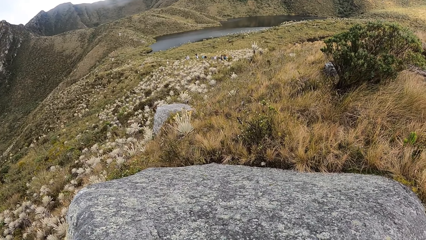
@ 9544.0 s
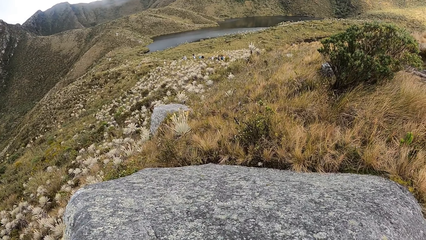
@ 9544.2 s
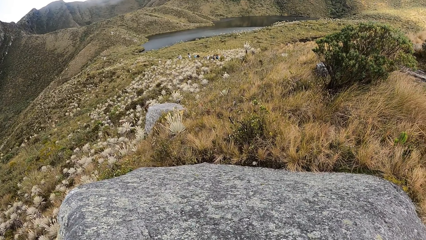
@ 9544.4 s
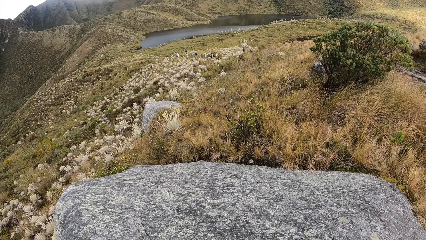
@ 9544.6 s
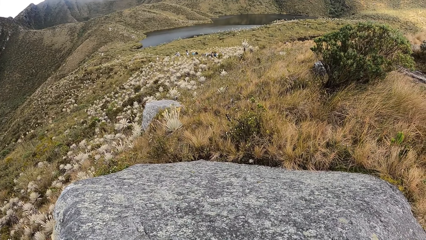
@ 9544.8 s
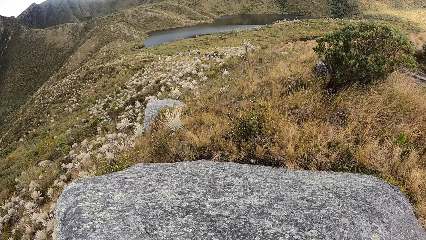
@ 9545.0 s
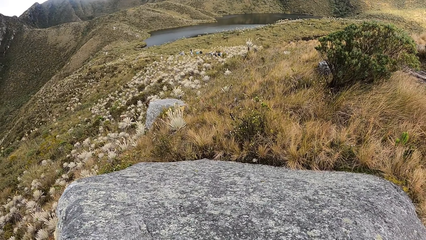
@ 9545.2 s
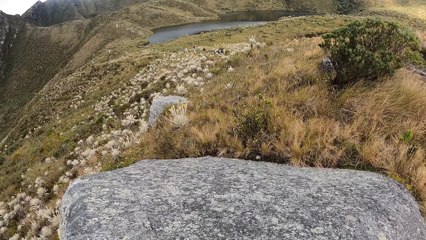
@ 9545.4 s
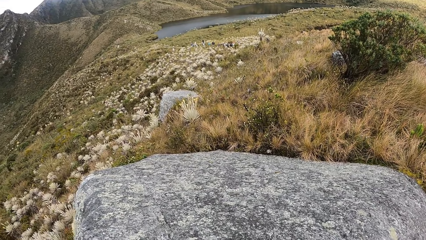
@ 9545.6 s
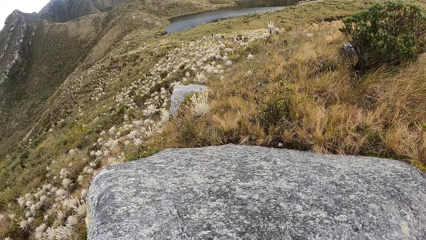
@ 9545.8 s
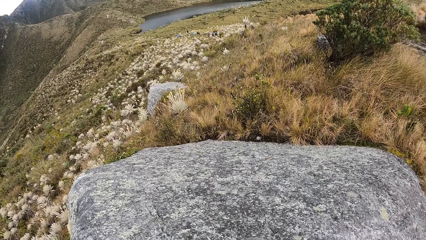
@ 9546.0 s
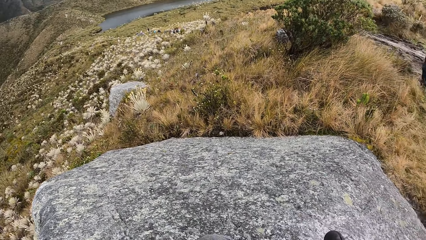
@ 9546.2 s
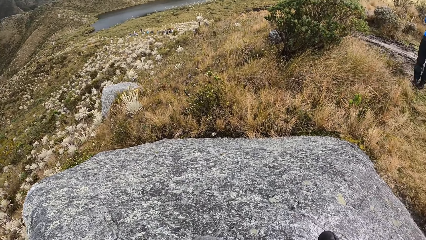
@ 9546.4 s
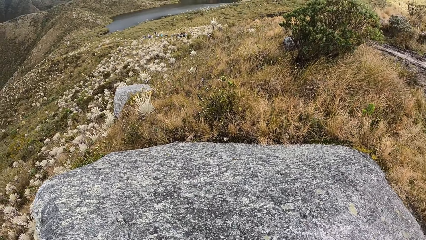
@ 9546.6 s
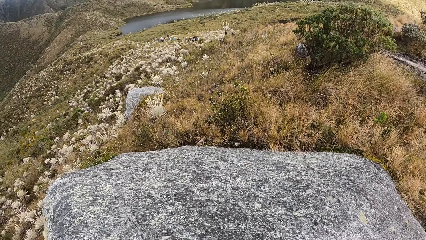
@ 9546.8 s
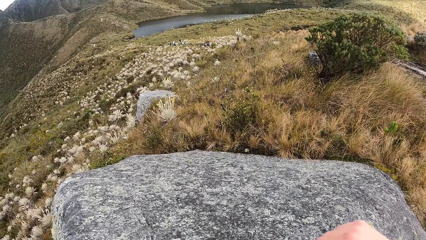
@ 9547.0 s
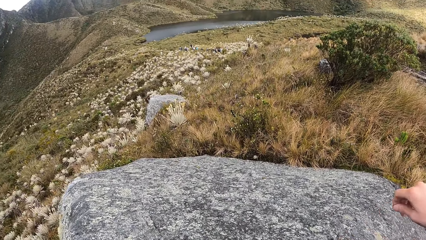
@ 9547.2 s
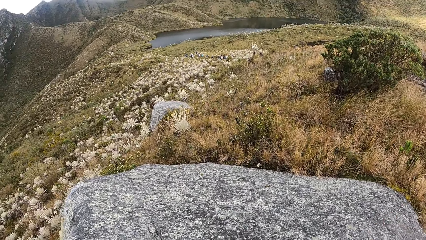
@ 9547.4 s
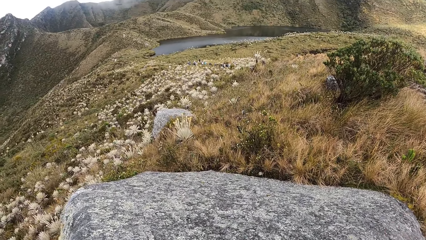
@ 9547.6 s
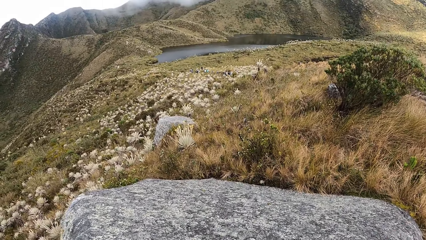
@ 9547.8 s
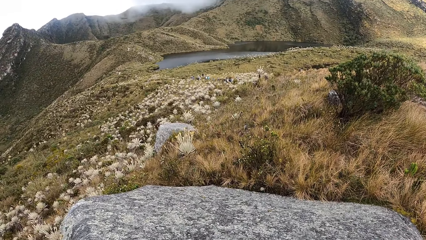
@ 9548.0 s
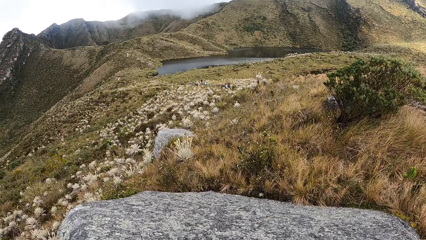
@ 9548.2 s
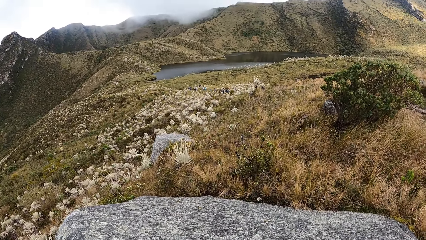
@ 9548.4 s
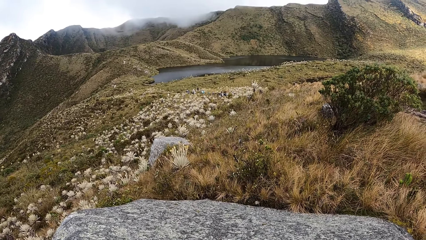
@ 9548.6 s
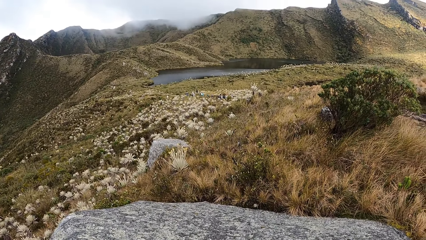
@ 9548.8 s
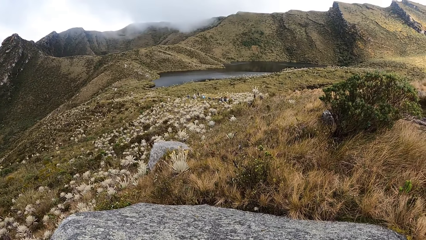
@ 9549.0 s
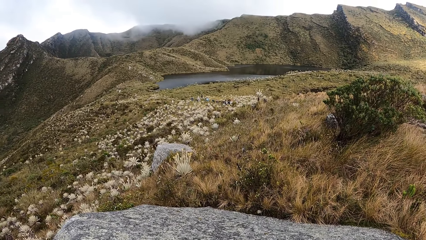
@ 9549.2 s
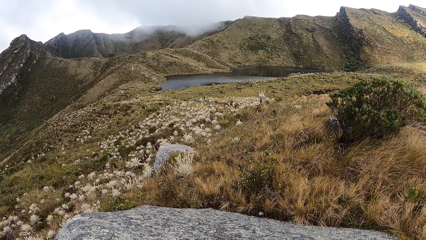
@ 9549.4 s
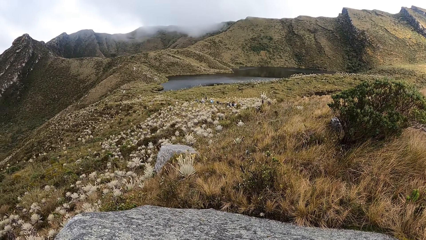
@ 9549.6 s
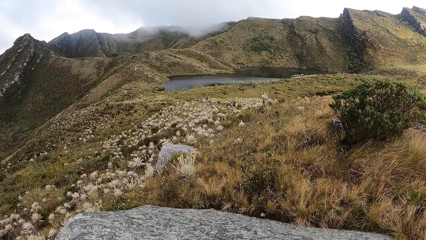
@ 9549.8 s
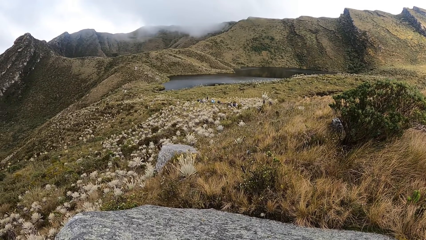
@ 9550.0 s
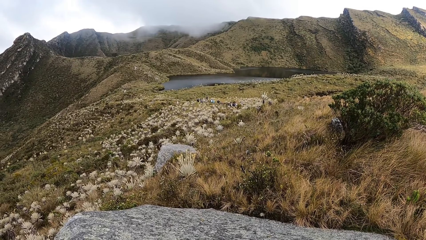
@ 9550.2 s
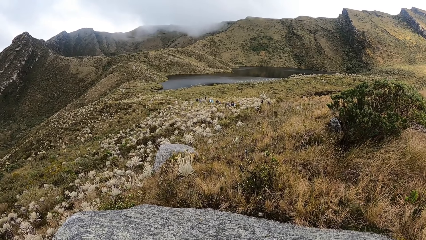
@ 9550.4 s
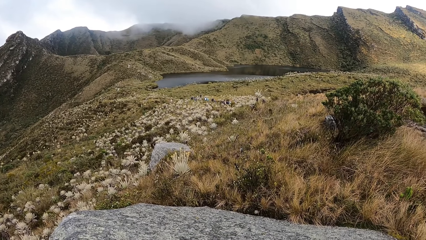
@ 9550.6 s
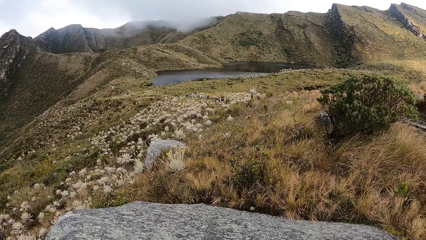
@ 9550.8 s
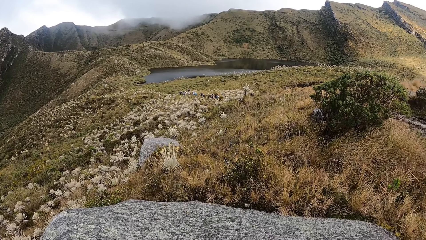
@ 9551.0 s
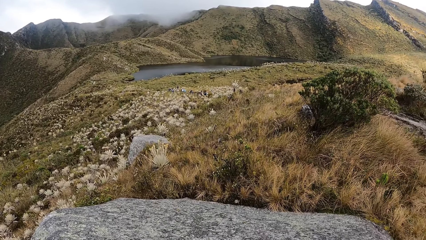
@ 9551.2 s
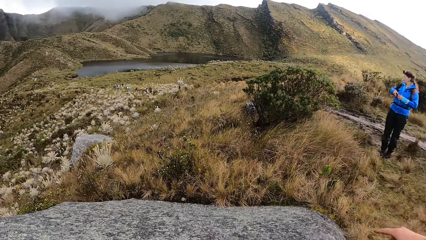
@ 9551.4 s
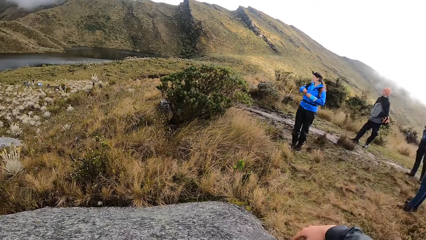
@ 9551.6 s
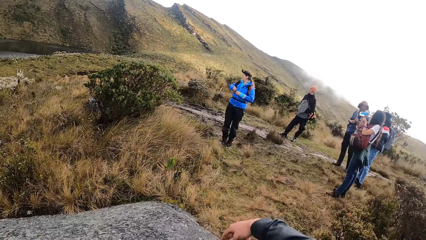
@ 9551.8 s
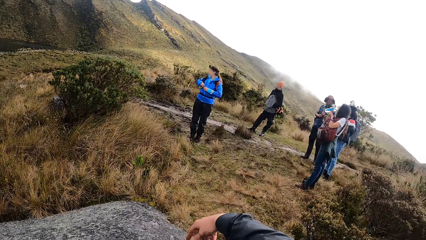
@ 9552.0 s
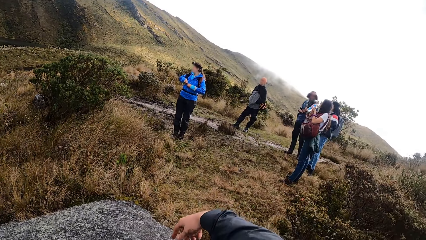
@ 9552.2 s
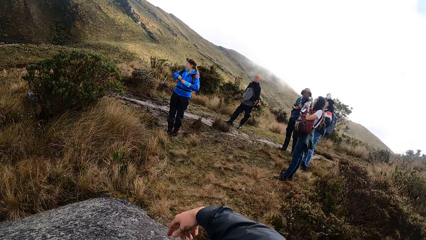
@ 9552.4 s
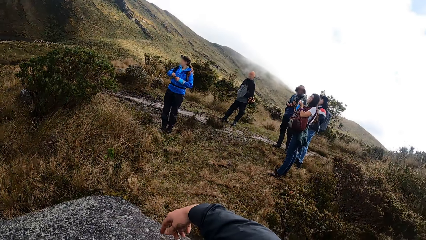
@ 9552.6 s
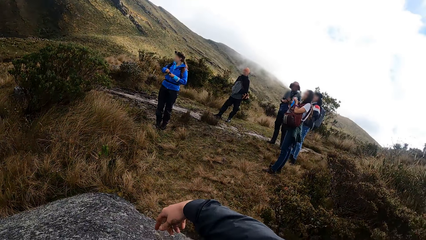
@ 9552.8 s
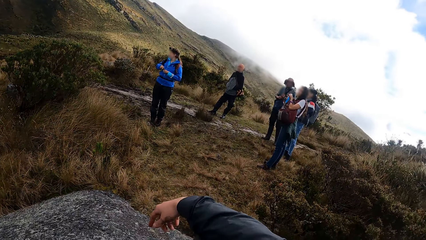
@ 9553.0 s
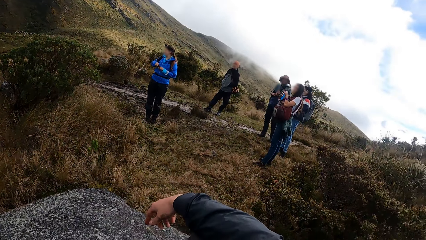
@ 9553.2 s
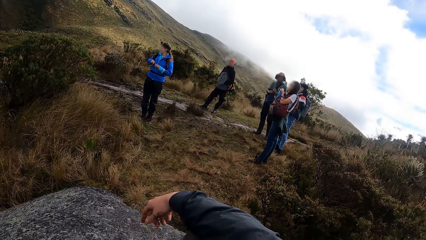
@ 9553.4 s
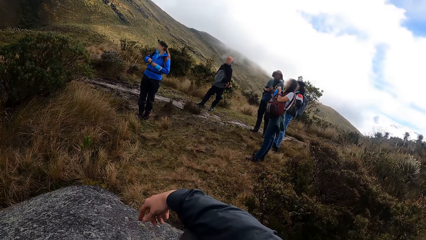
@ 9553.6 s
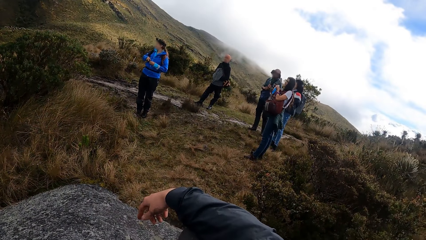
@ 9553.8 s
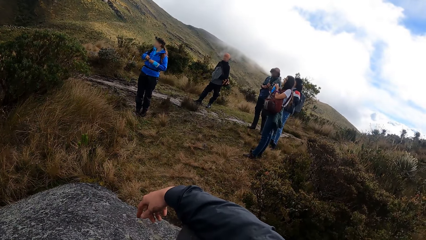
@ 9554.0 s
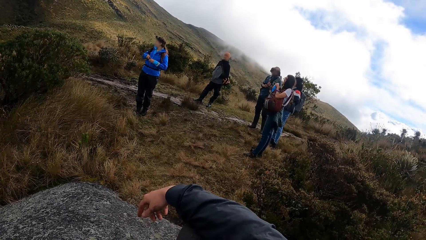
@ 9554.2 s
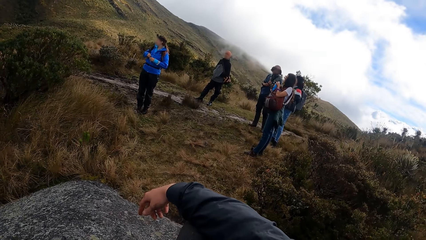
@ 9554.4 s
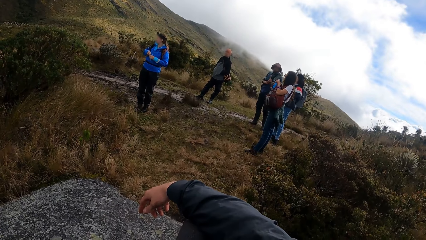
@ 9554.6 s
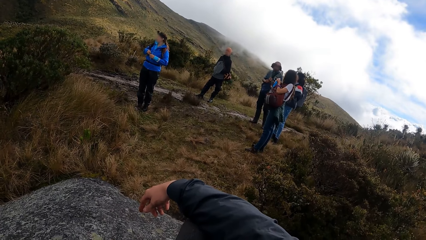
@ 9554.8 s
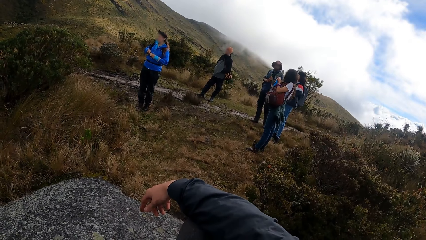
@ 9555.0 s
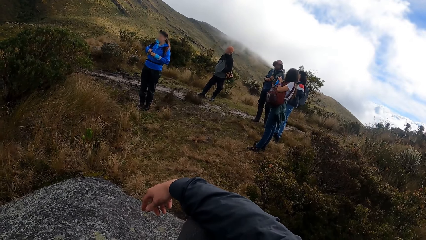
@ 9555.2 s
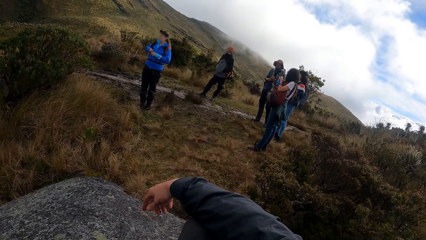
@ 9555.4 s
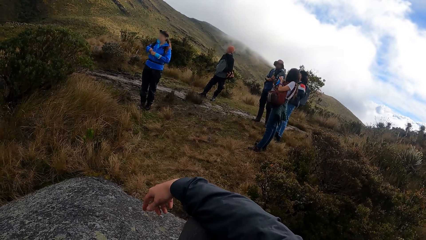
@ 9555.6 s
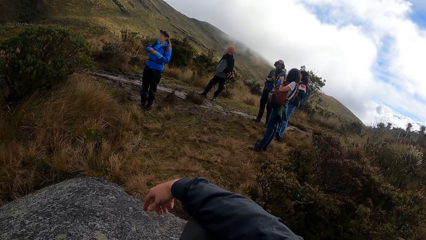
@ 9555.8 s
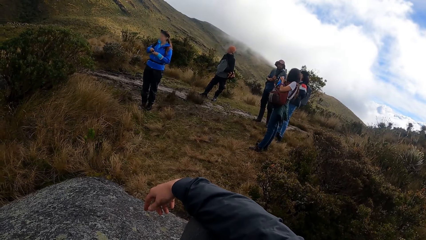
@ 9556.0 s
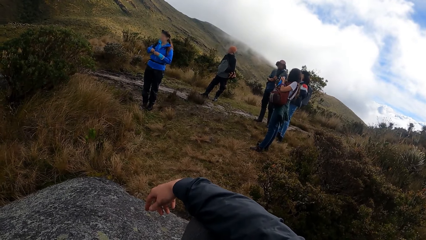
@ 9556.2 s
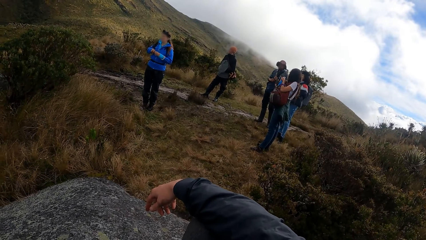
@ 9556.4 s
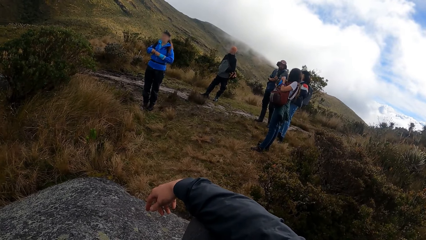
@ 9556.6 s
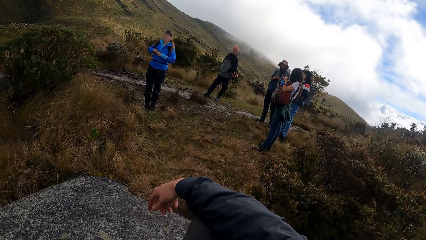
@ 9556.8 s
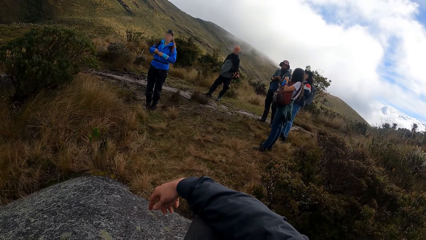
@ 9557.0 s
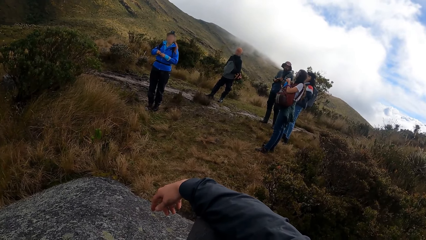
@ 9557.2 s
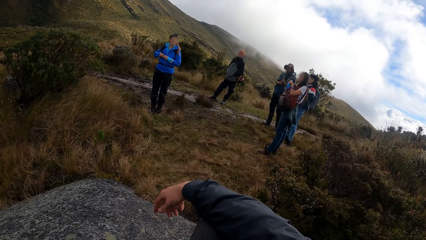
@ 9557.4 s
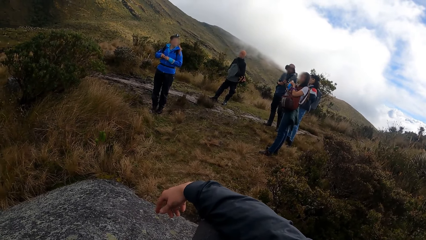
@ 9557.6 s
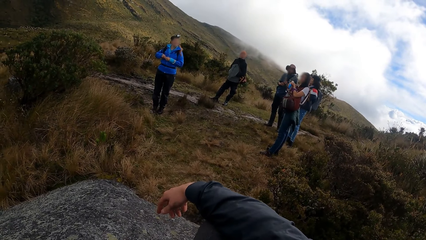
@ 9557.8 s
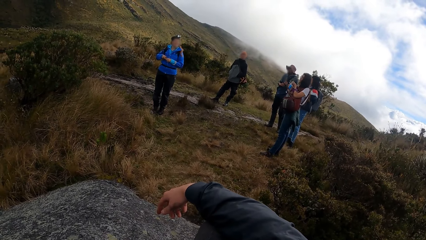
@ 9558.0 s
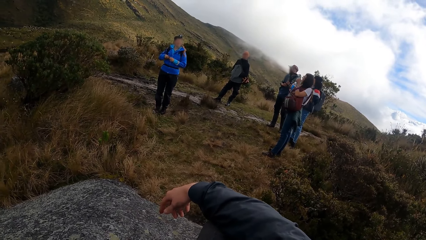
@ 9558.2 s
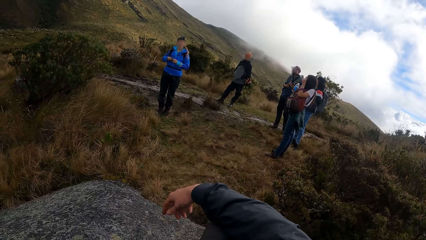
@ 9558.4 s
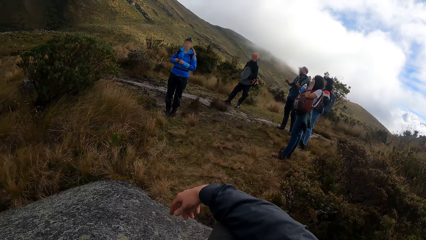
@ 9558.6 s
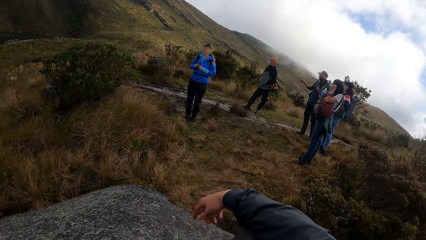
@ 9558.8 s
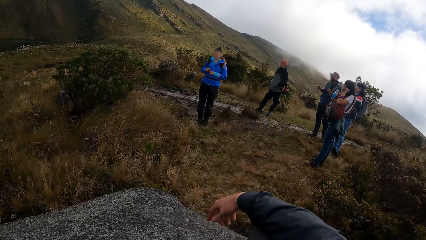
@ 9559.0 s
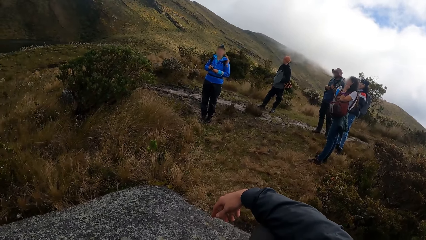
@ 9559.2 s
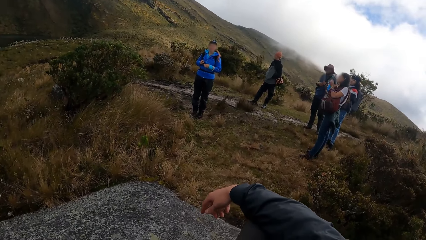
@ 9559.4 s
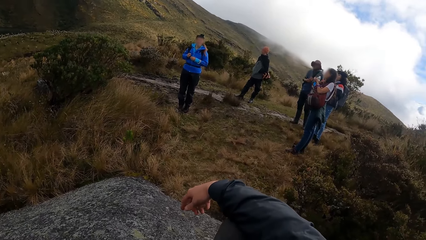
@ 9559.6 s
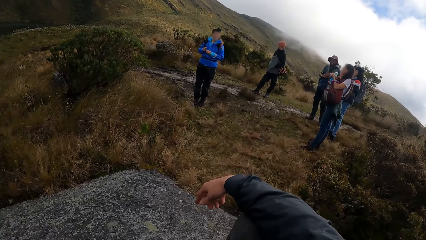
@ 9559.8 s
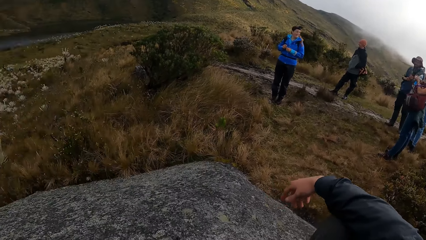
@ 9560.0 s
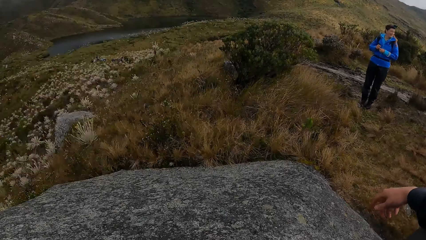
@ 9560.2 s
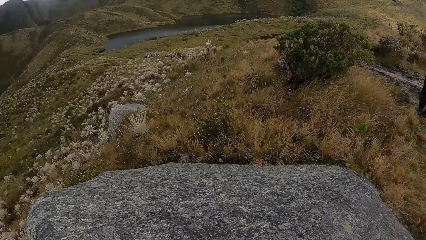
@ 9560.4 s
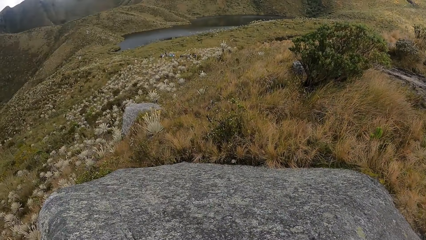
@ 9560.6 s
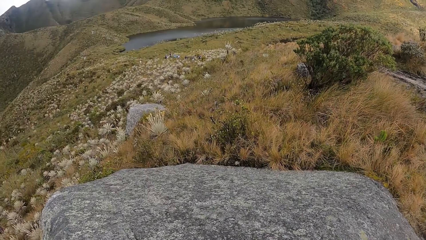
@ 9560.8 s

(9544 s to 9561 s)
A woman drinks from a bottle in her right hand.
